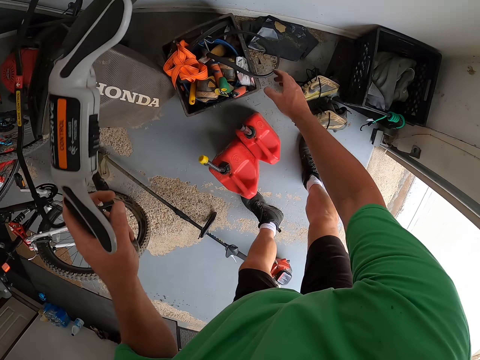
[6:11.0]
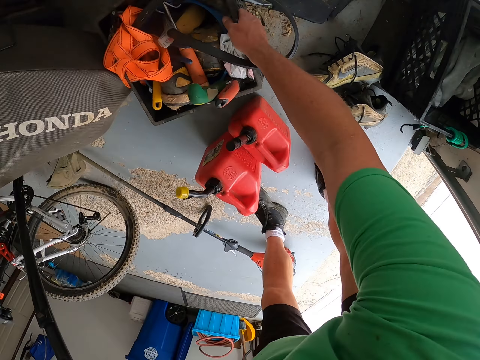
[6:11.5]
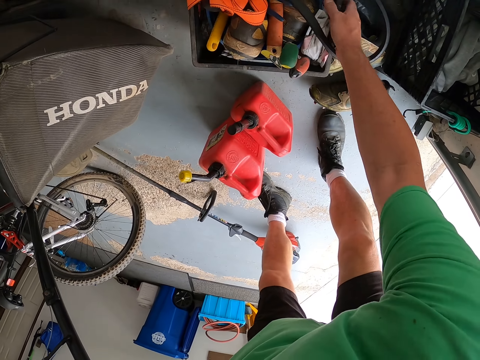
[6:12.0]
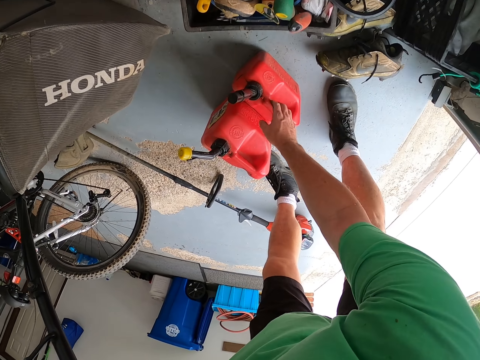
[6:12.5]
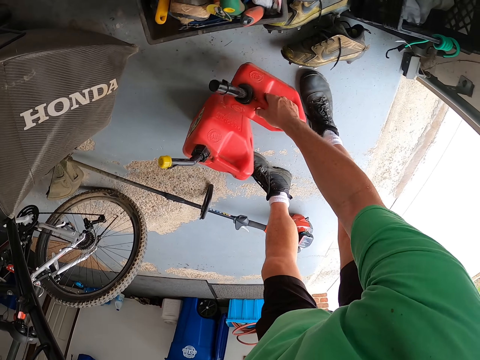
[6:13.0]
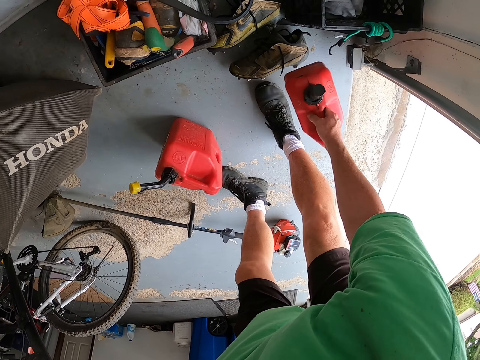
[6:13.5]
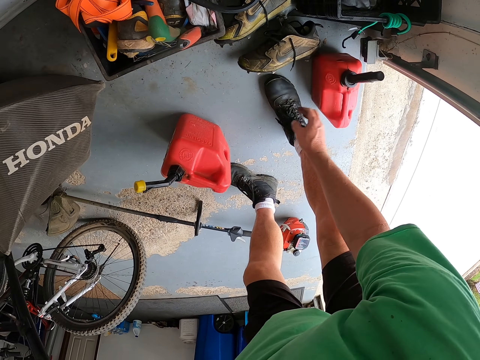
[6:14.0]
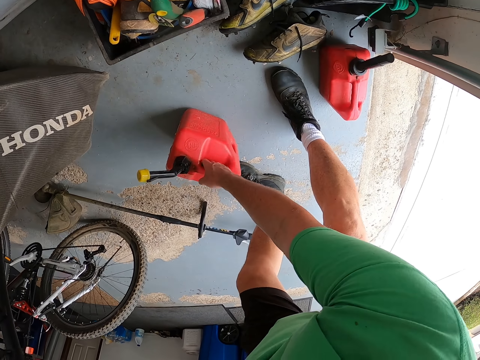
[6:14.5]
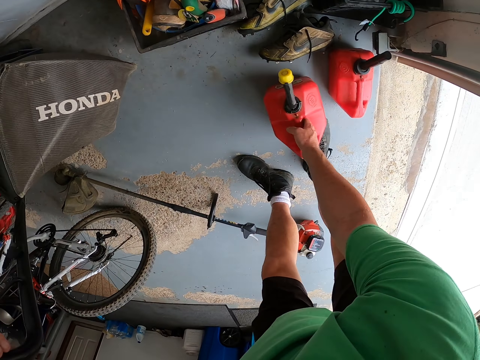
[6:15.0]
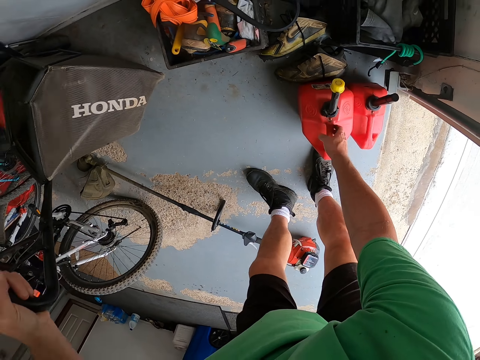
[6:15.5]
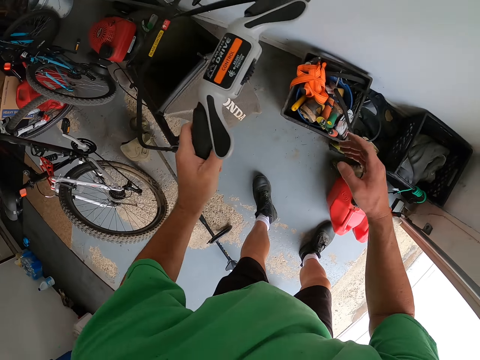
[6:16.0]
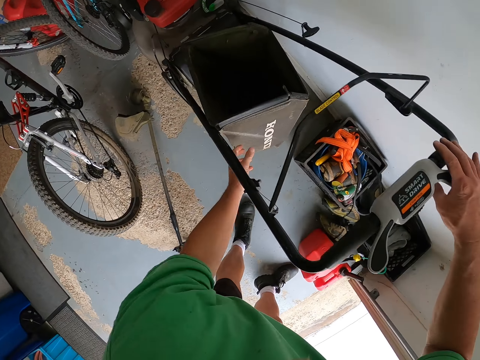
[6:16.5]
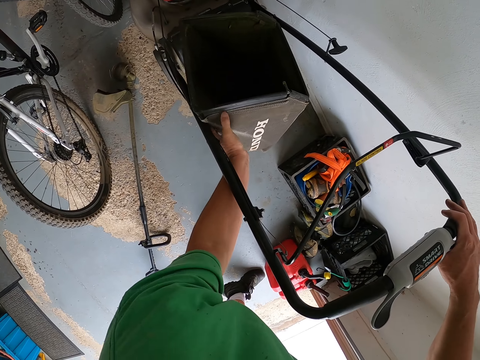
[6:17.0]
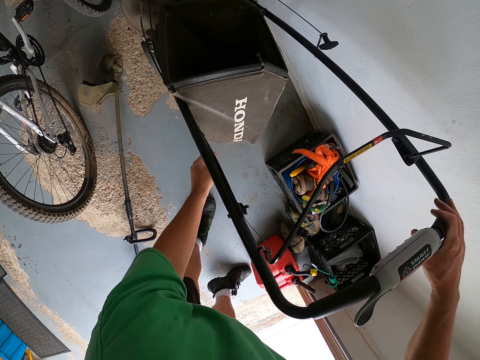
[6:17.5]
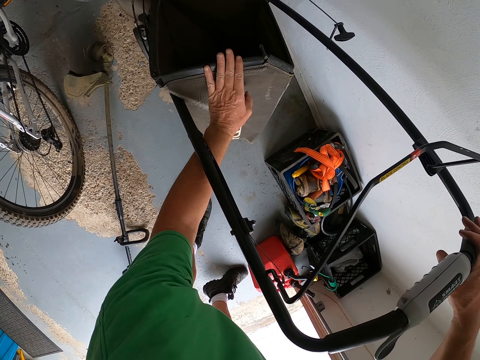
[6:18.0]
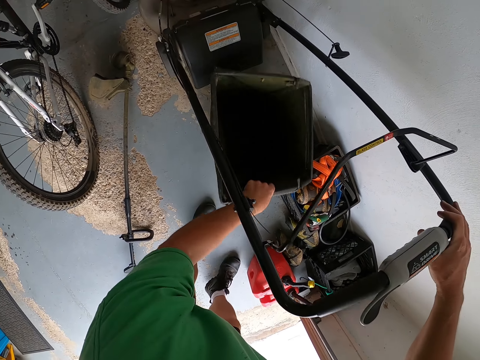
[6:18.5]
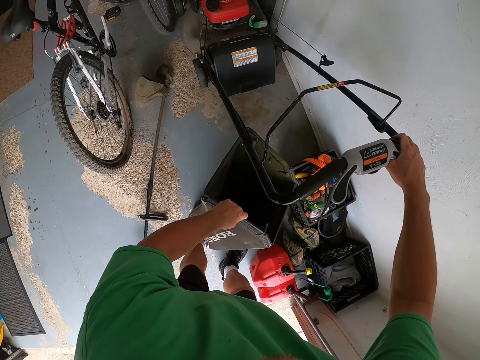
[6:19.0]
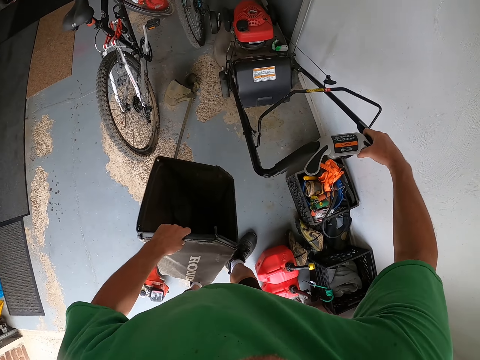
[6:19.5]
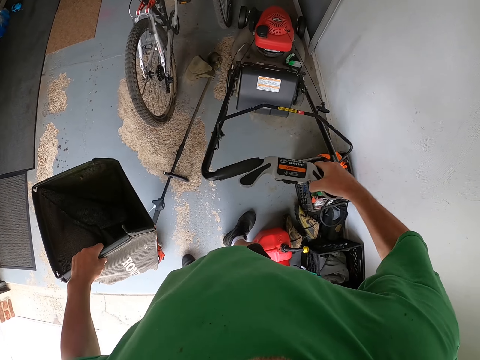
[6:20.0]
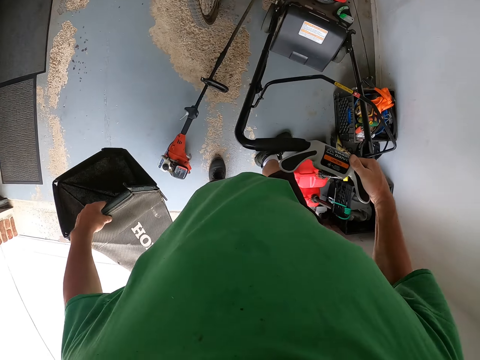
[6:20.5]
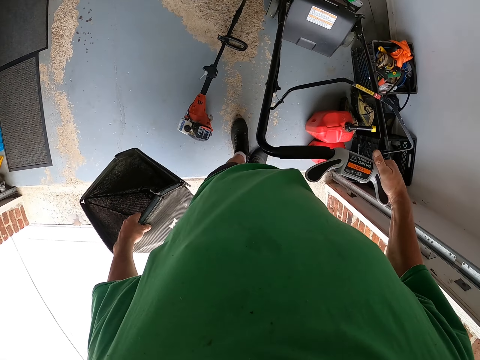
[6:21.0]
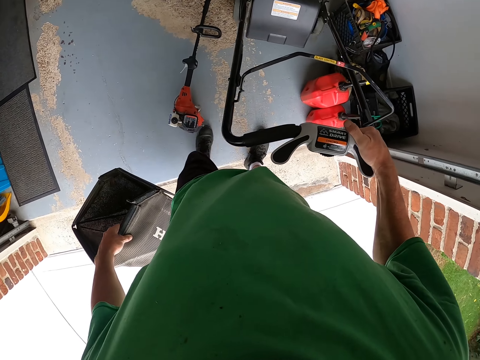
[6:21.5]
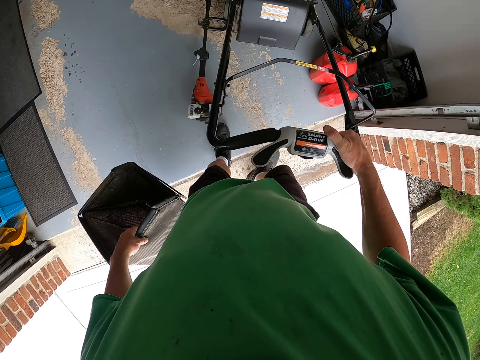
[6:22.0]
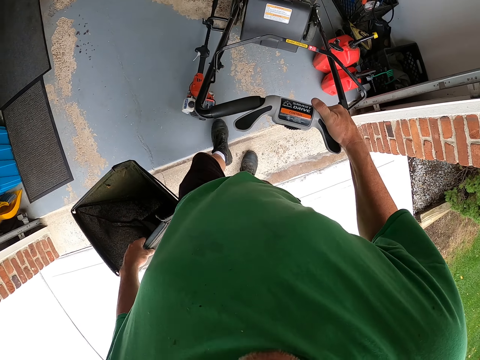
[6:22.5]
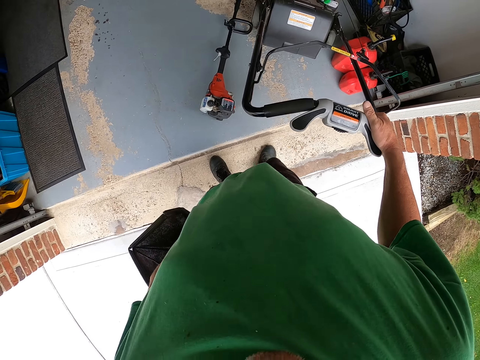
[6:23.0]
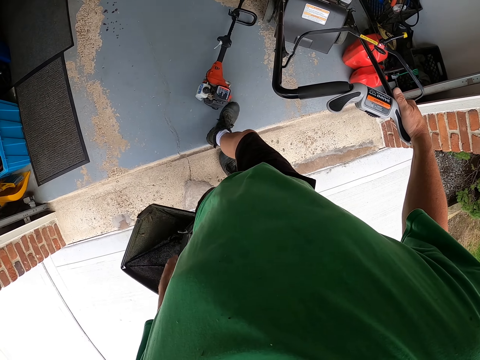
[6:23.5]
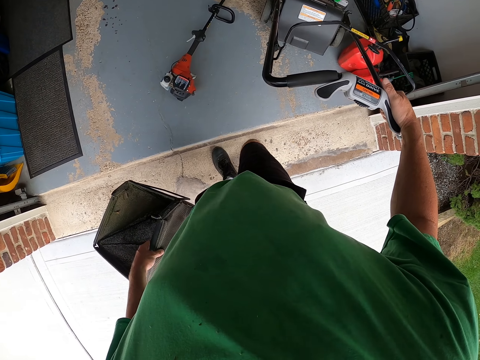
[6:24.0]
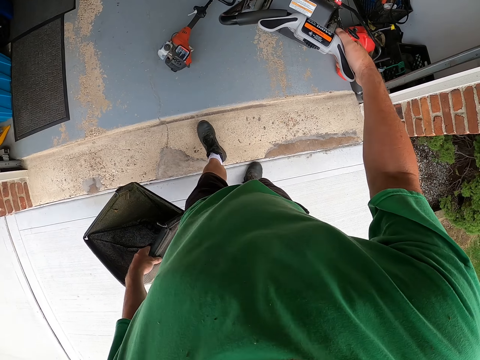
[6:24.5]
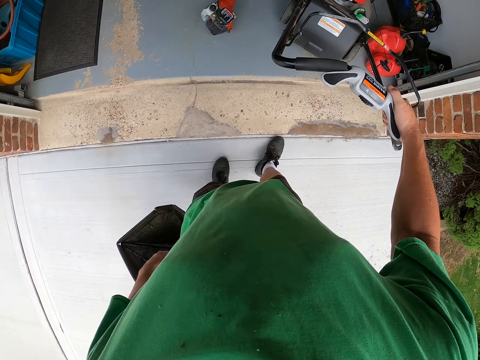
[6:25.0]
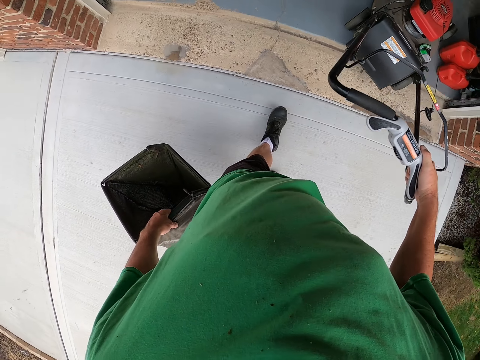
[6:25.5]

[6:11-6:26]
The camera wearer bends. He moves a toolbox on the floor. He arranges jerrycans. He moves tools to another place. He holds the grass cutter handle. He holds a dustbin of the grass cutter machine. He takes the lawn bag. He pushes the grass cutter machine. He walks. He slightly kicks the cordless grass trimmer. He moves the tool on the floor with his leg. He moves the grass cutter or lawn machine.

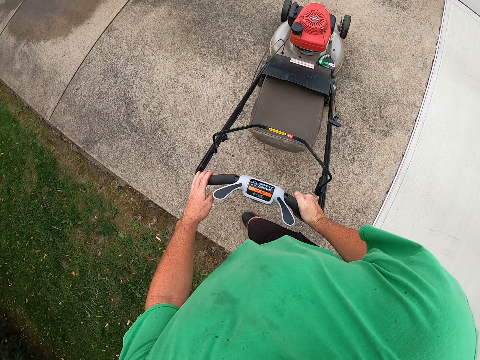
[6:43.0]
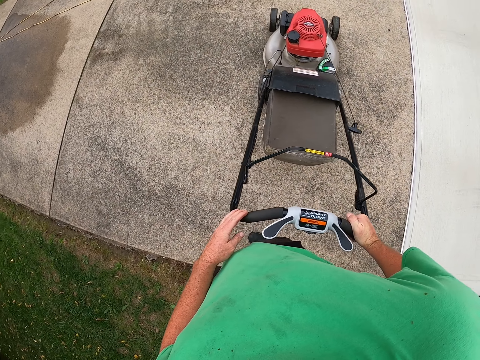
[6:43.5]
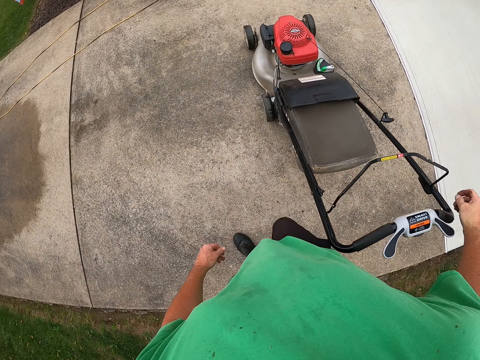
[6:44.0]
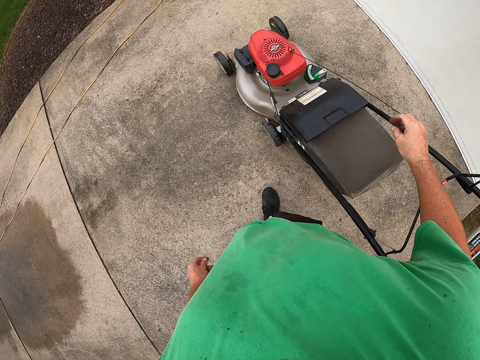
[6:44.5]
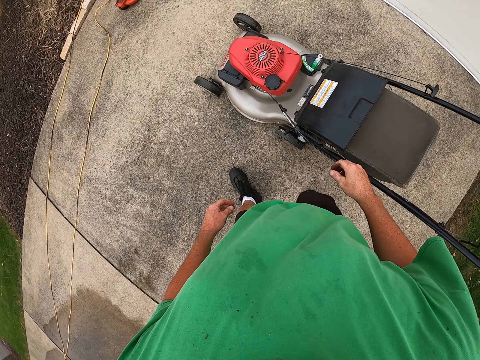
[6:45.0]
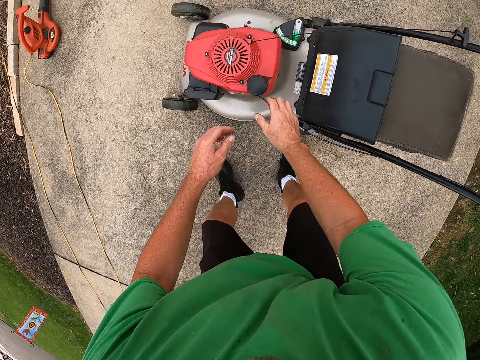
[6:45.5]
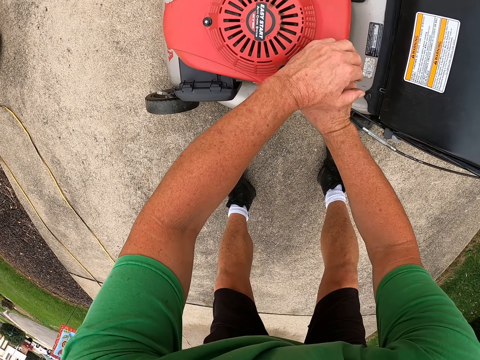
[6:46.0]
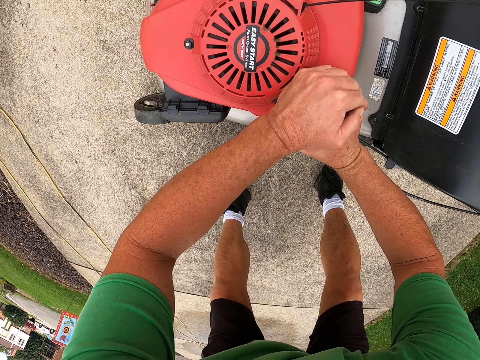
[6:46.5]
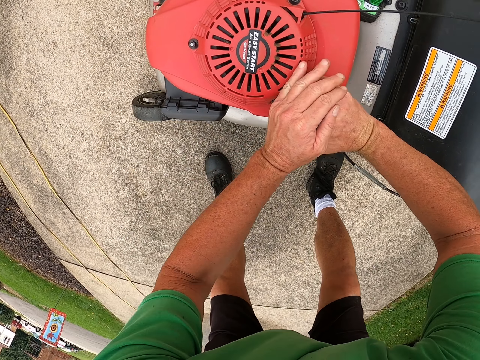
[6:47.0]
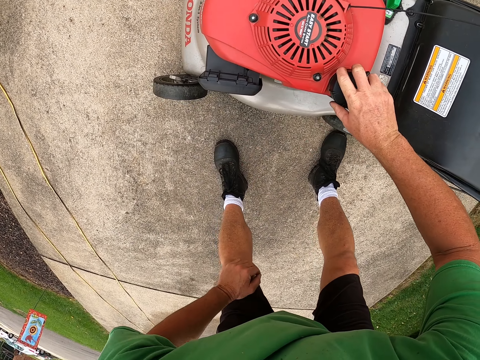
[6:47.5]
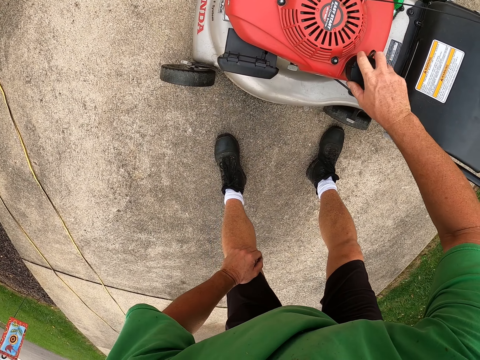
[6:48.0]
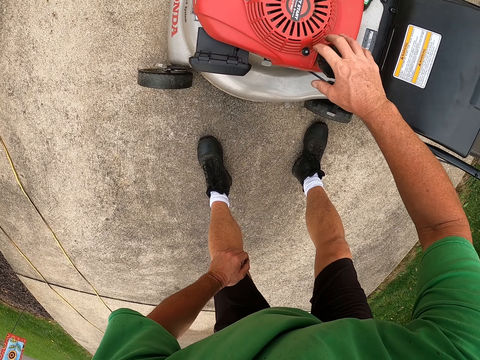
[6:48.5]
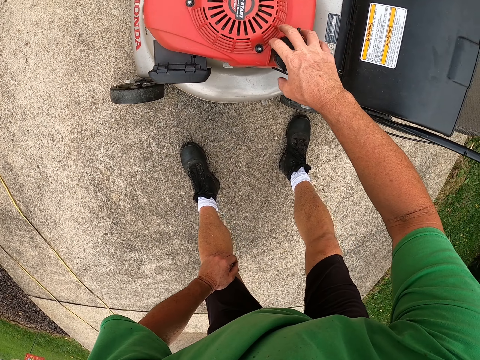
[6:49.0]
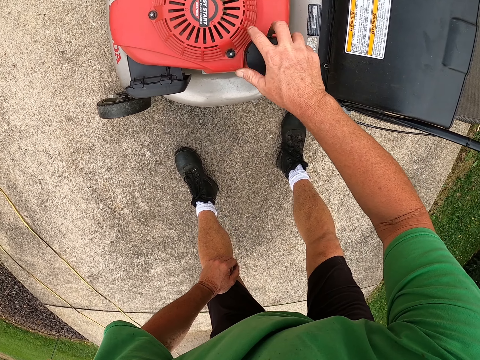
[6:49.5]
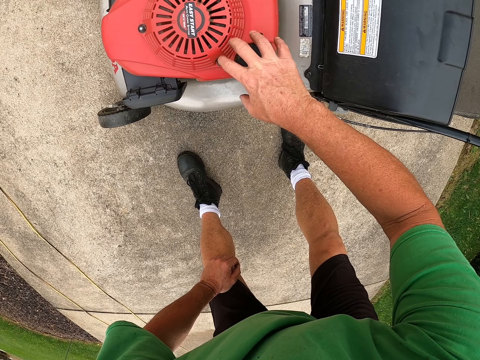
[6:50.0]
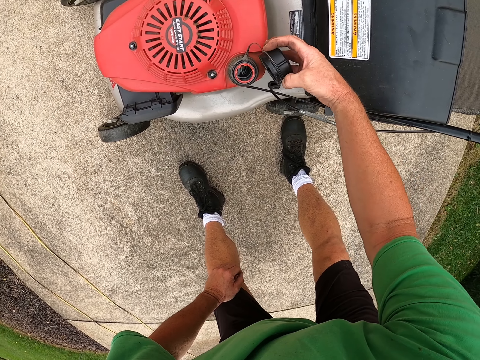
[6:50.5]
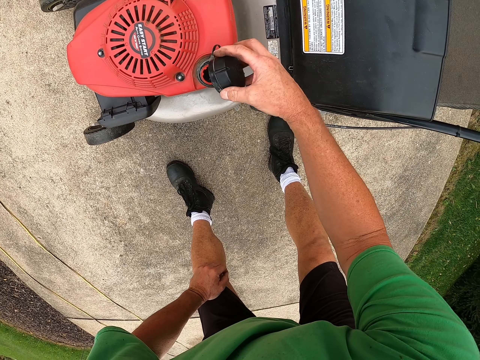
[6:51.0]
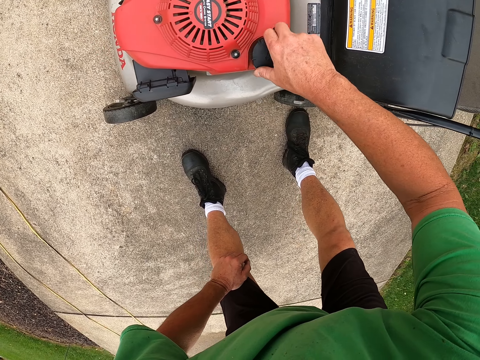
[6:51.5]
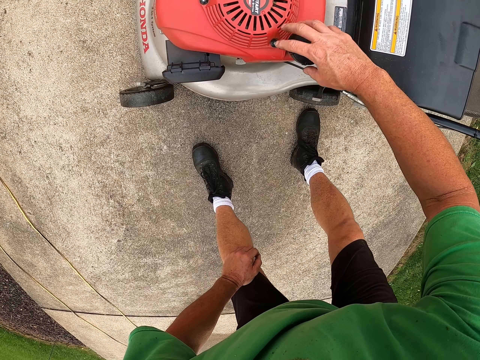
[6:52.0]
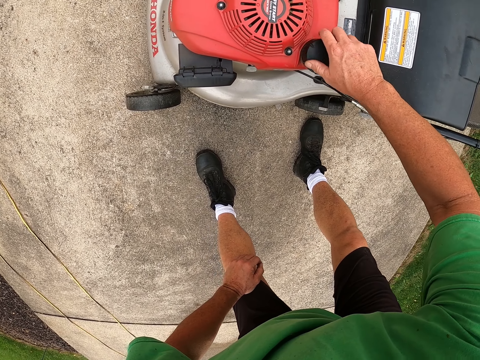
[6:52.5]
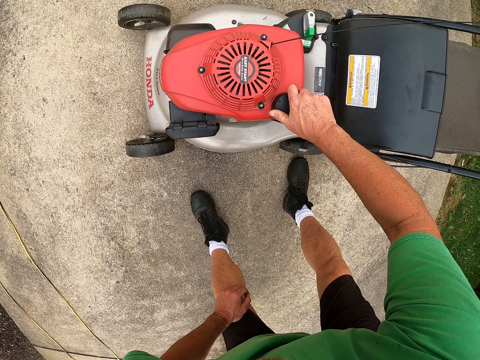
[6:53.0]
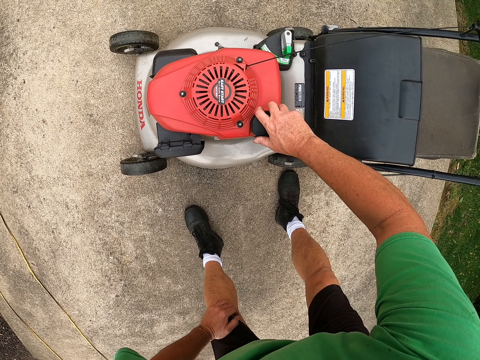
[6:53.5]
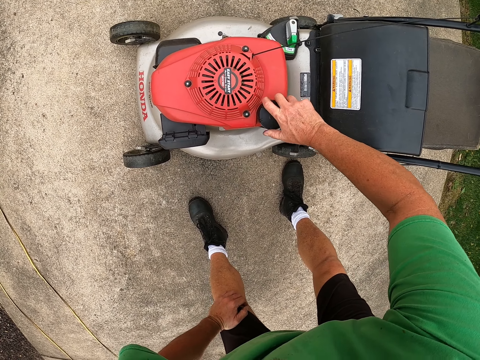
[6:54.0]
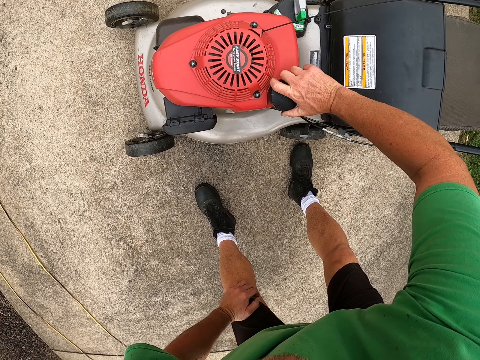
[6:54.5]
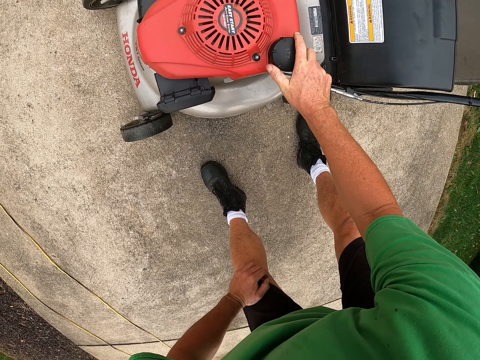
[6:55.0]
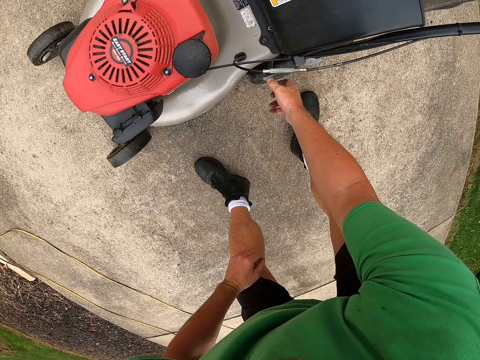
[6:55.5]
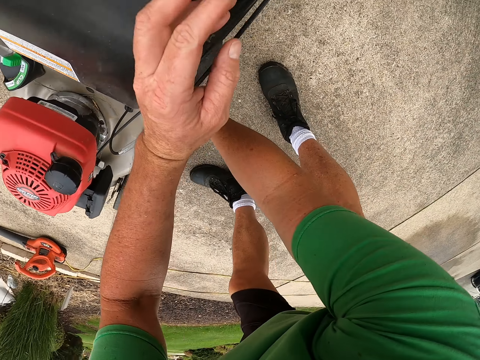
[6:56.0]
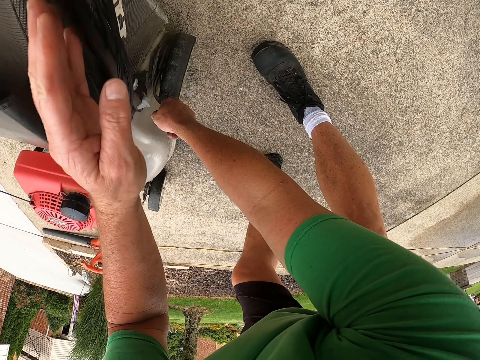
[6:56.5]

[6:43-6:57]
The camera wearer removes his hand from the grass cutter machine handle. He walks. He bends. He opens the engine oil cap. He removes his hand from the engine oil cap and puts his hand on his knee. He opens the engine oil with the other hand. He checks the level of oil. He closes the engine oil cap. He removes his hand from the engine oil cap.
